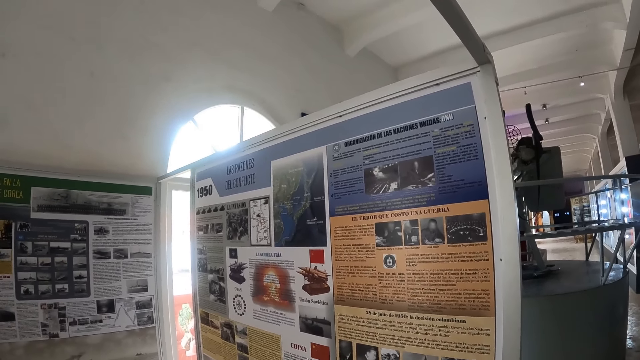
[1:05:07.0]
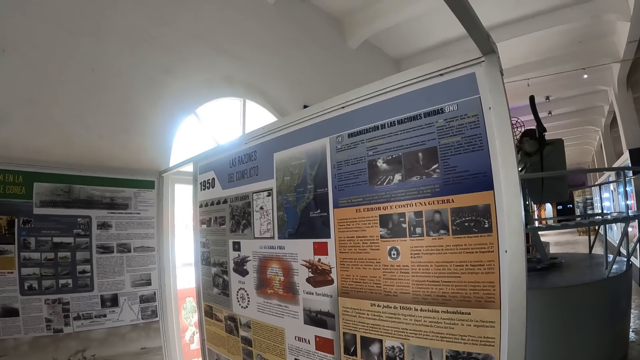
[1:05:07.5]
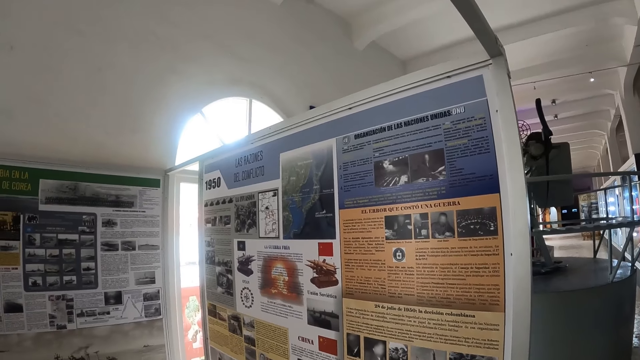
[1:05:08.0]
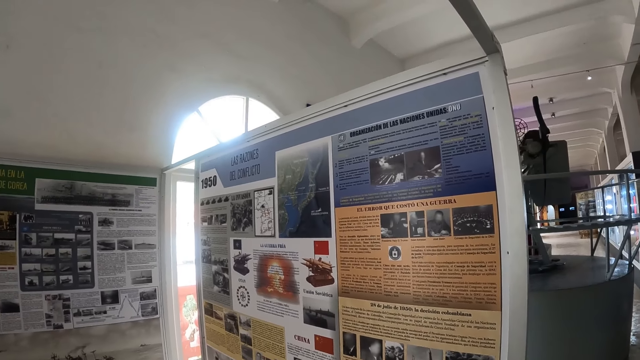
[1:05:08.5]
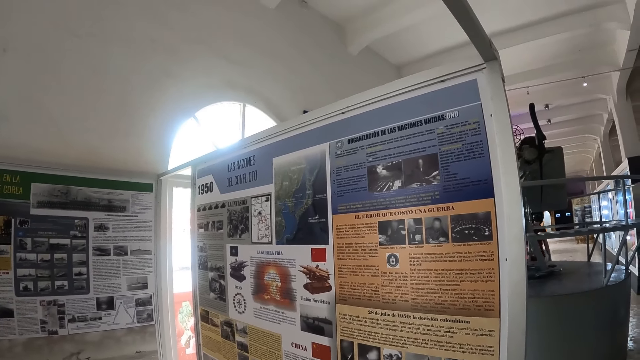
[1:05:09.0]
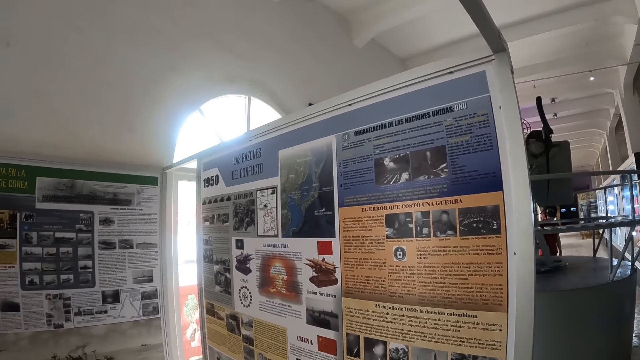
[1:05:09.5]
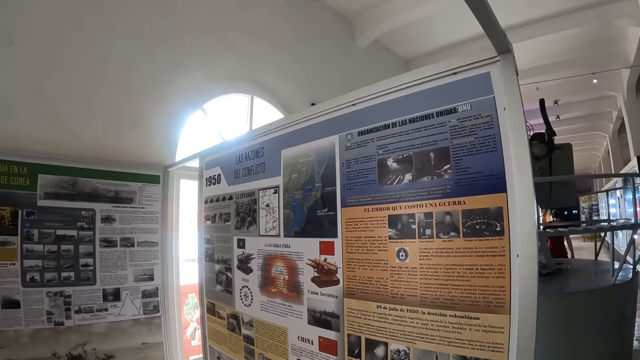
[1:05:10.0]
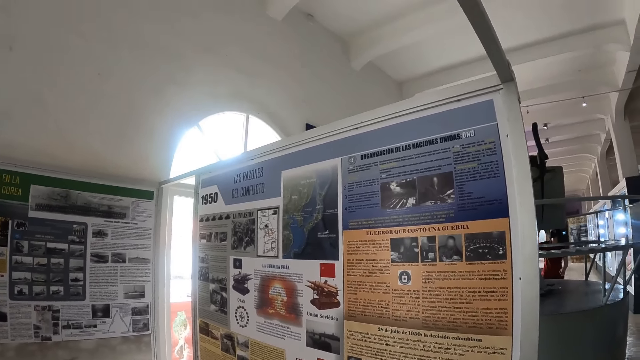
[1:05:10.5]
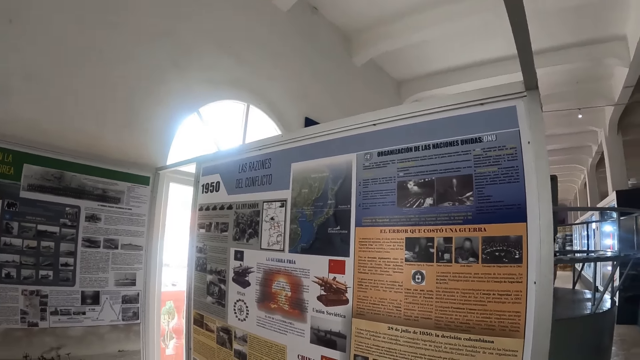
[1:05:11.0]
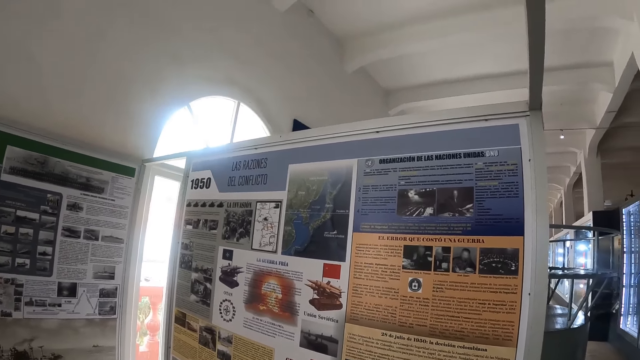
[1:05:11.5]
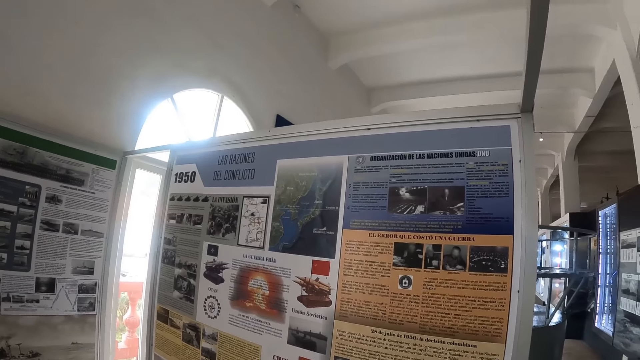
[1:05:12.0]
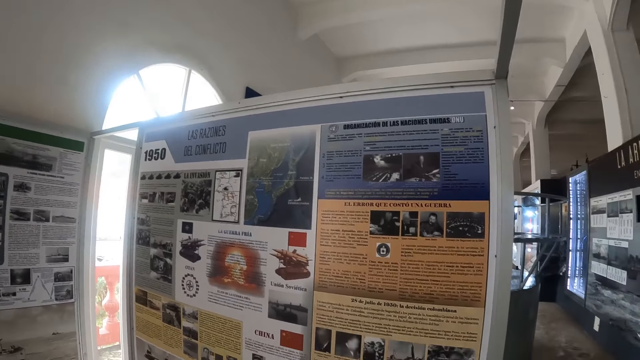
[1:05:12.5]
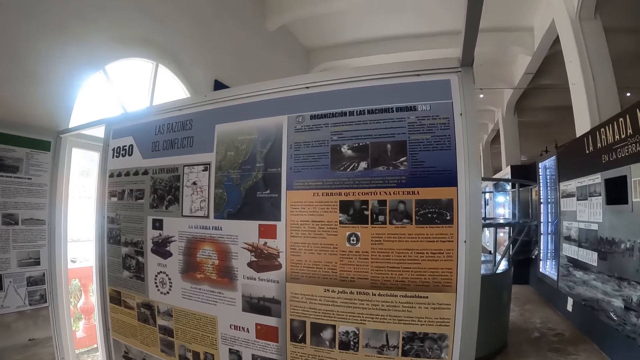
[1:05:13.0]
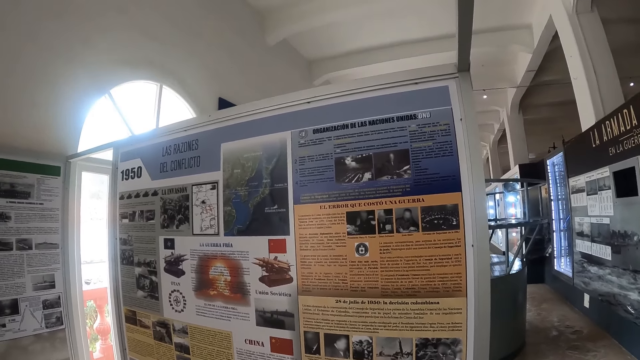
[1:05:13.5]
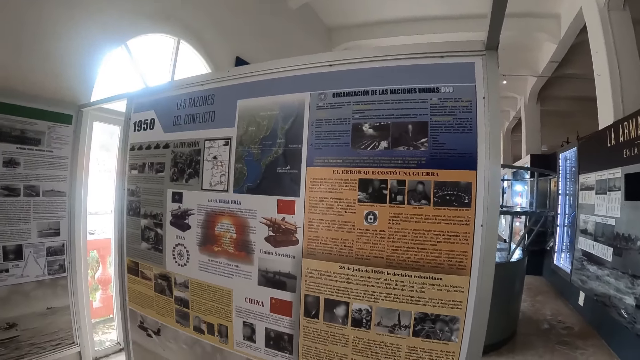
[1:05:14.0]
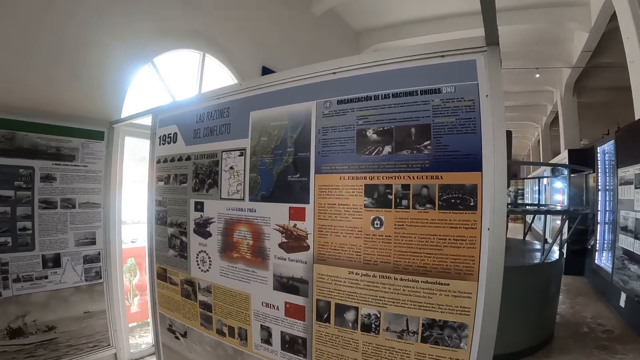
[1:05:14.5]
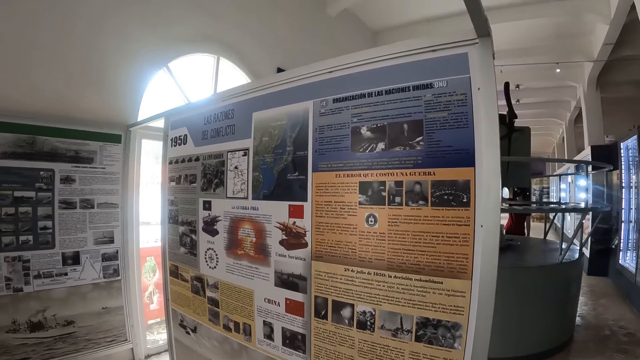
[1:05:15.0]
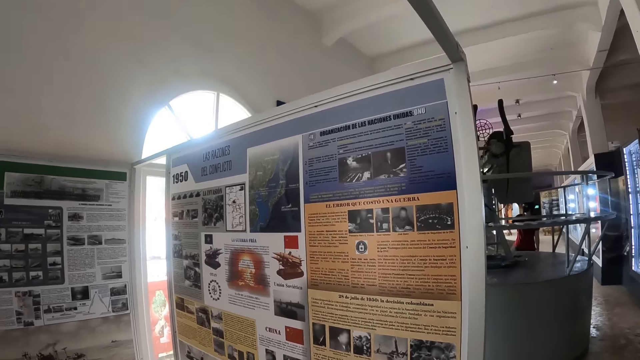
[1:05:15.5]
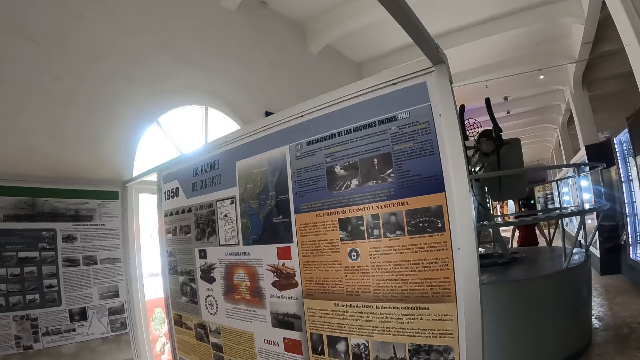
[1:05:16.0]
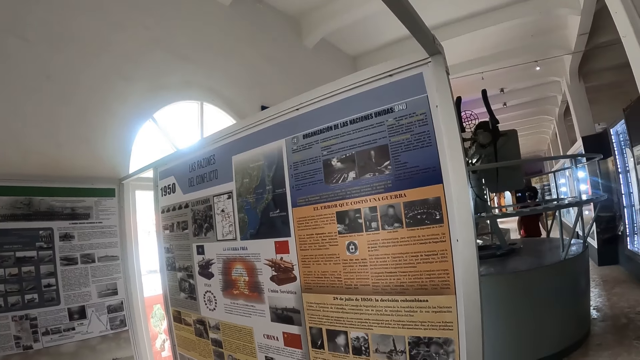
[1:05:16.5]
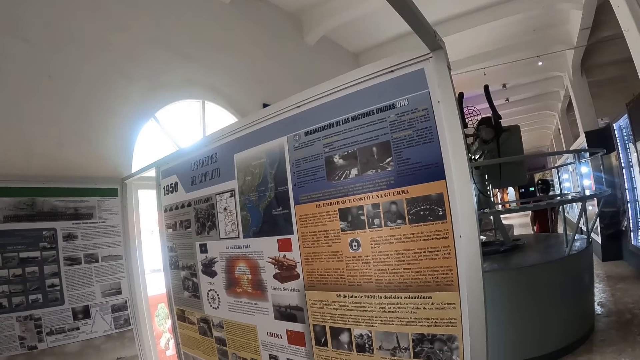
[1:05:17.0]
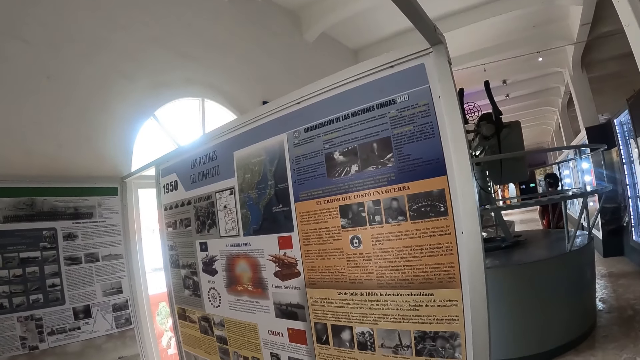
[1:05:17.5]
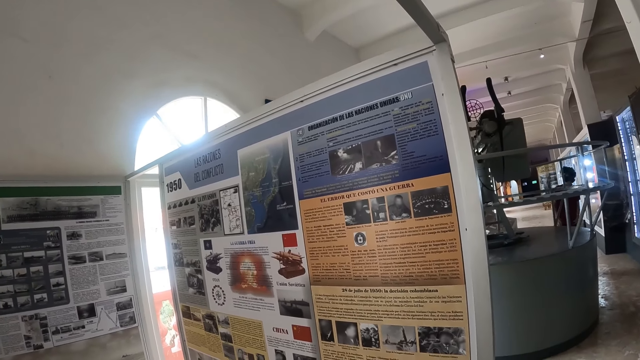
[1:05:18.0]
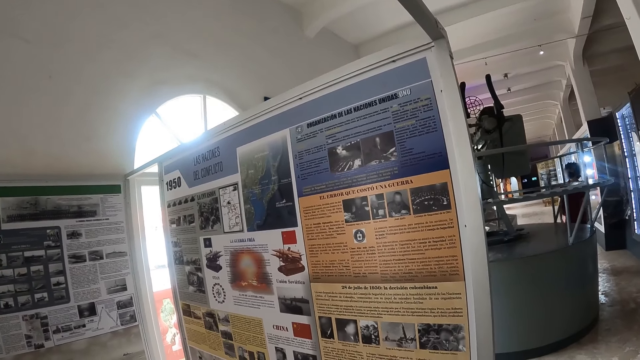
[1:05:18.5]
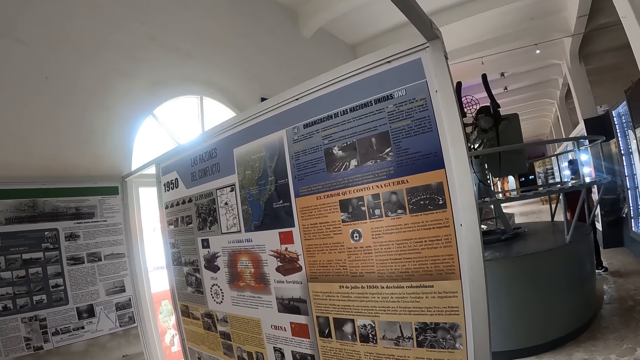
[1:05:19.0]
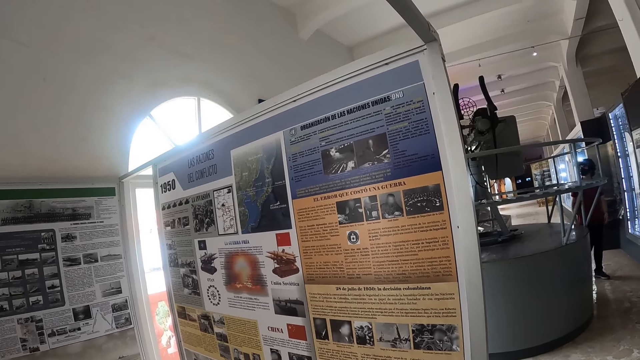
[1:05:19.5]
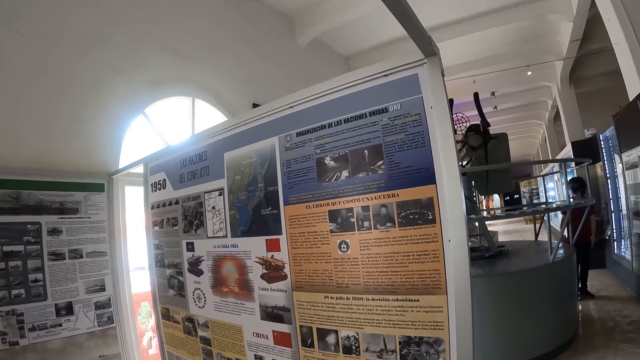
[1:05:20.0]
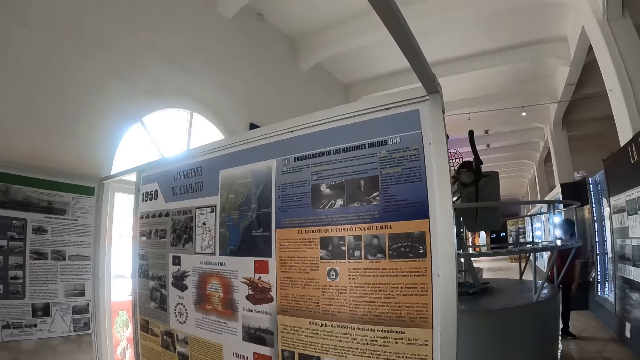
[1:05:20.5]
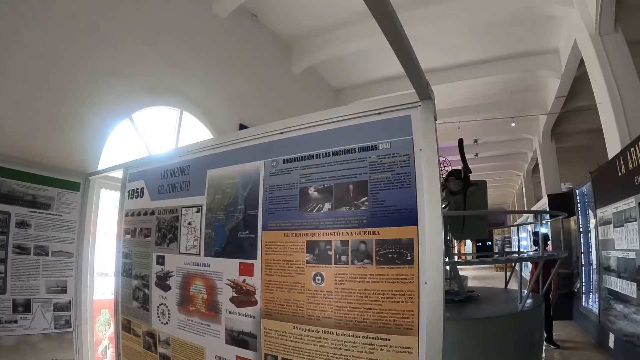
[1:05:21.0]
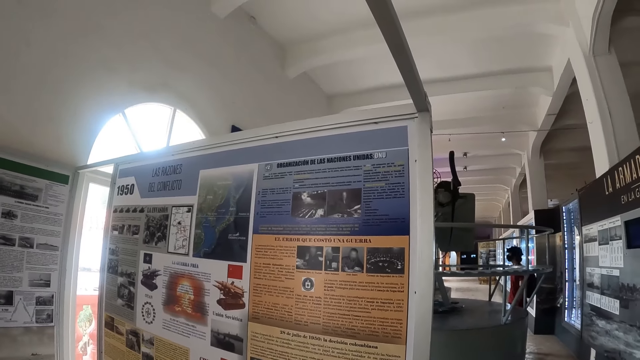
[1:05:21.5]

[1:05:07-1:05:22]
A man walks around. The camera wearer looks around. The man walks around.

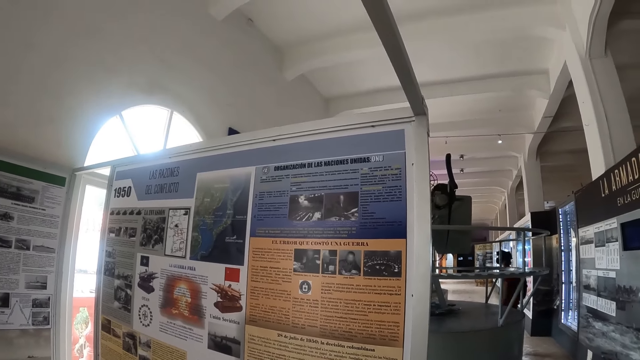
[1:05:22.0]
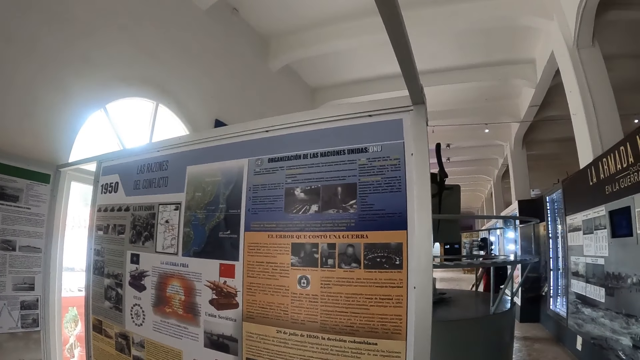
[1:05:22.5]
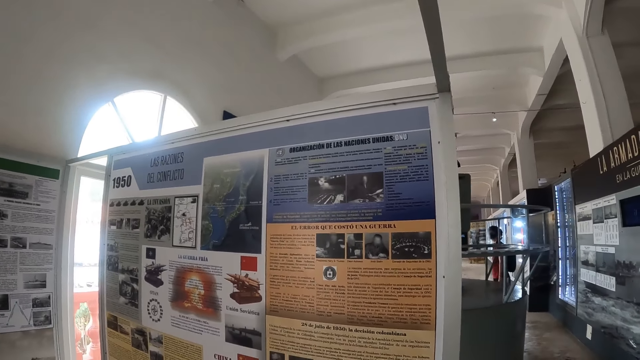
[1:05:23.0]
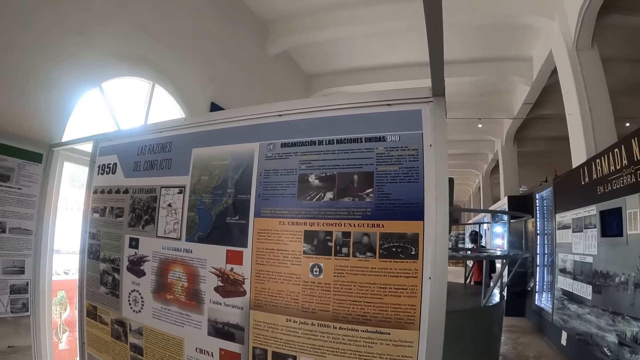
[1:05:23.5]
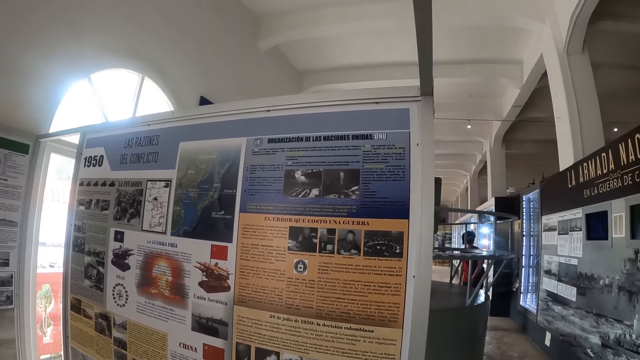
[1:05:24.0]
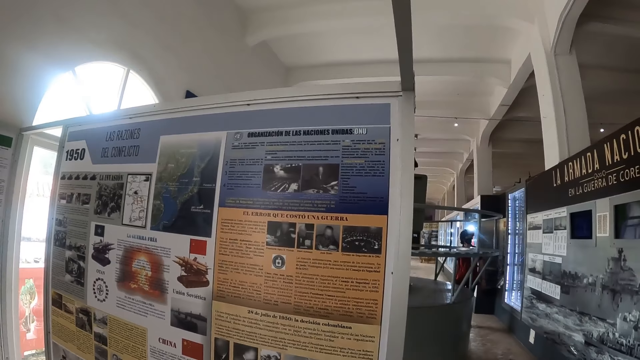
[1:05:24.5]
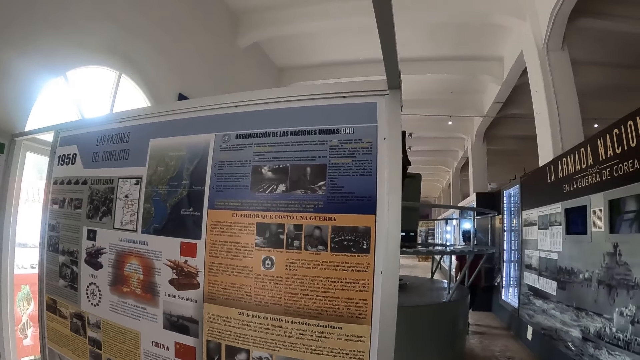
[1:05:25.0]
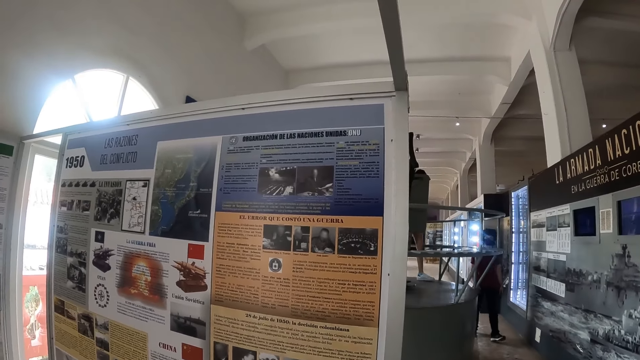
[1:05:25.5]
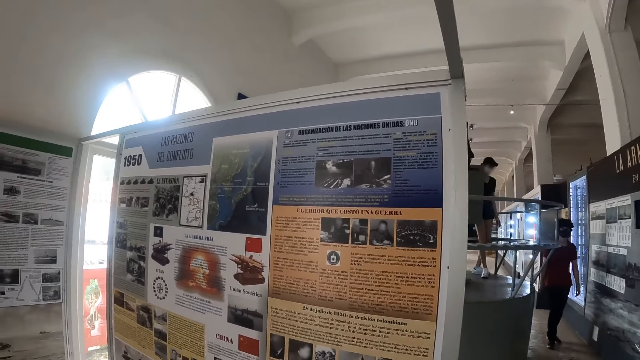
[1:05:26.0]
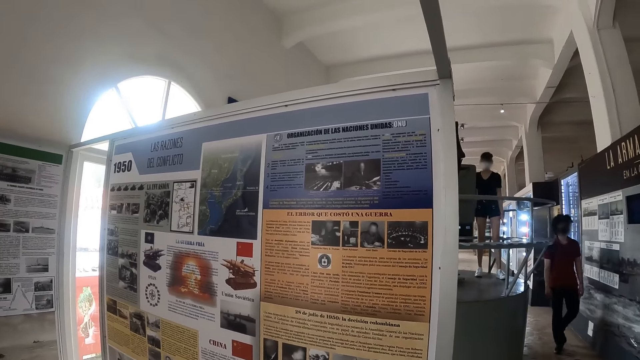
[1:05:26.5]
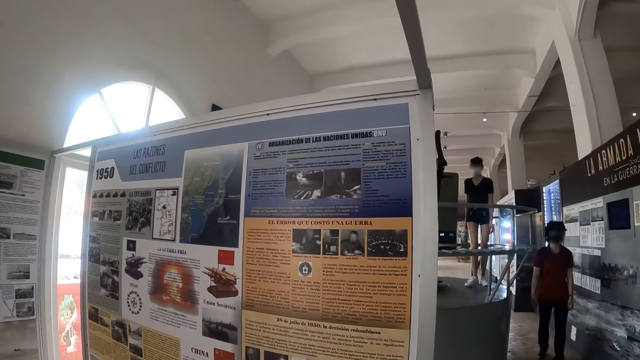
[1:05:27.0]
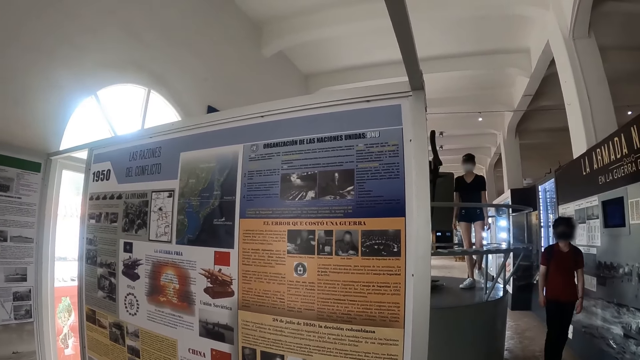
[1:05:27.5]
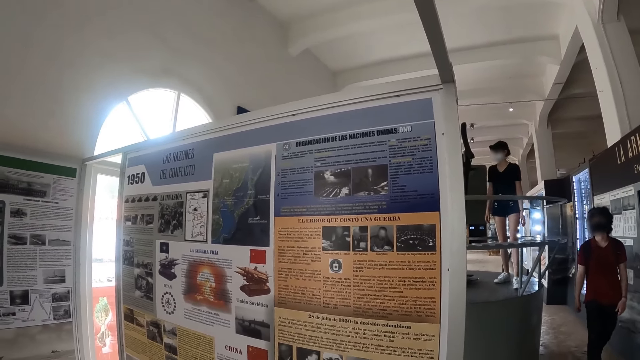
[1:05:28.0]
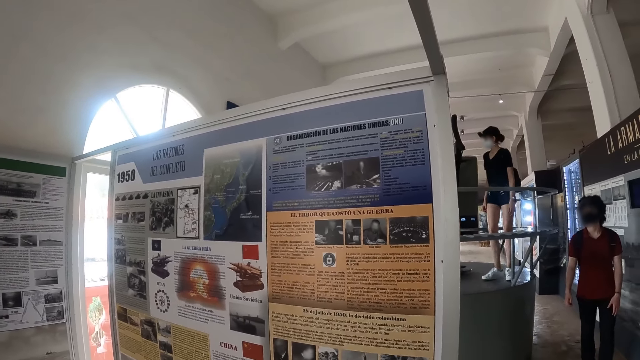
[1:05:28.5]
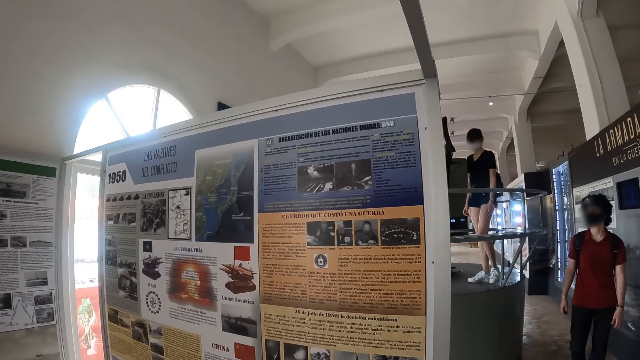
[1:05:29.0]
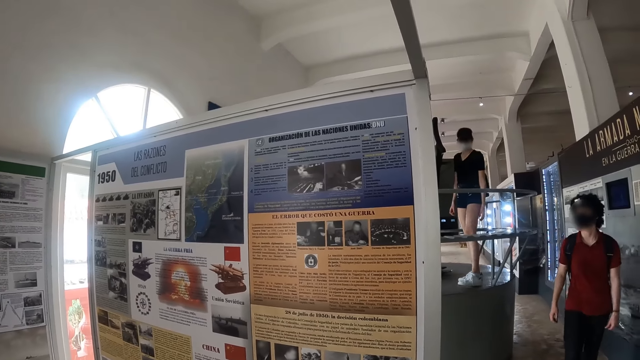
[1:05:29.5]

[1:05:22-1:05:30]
A woman walks around. A man walks around.
